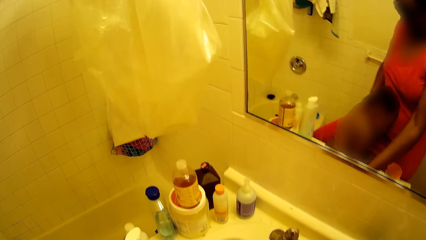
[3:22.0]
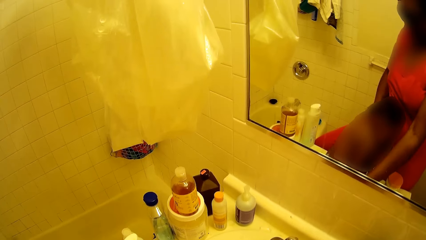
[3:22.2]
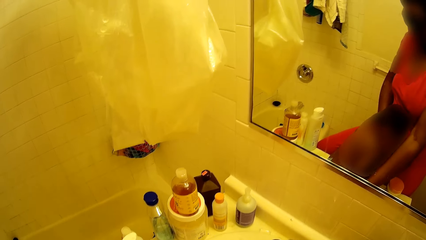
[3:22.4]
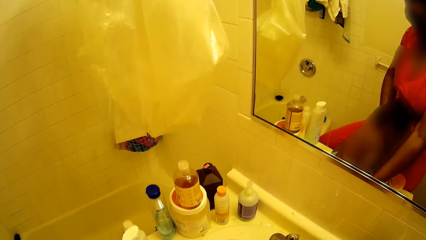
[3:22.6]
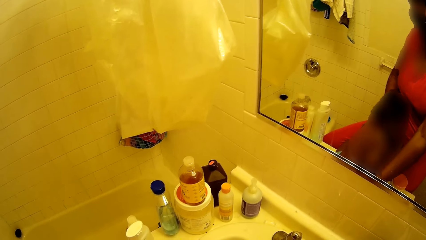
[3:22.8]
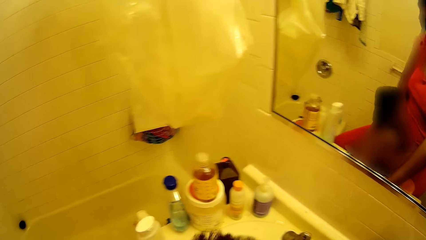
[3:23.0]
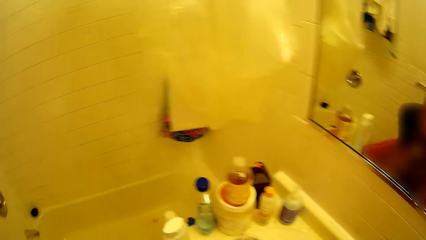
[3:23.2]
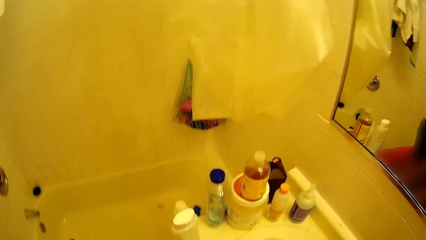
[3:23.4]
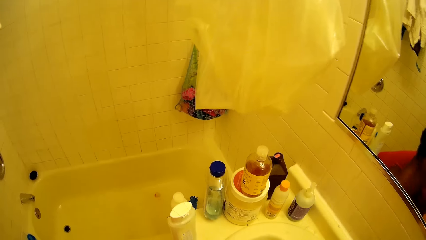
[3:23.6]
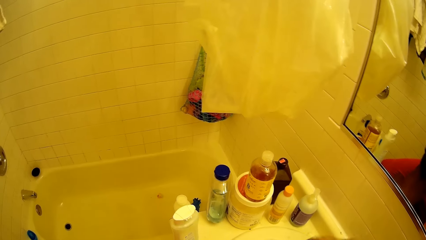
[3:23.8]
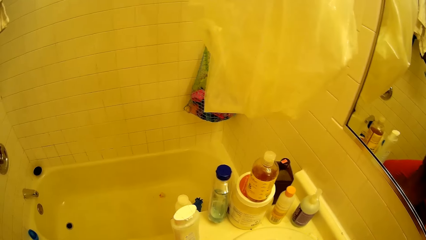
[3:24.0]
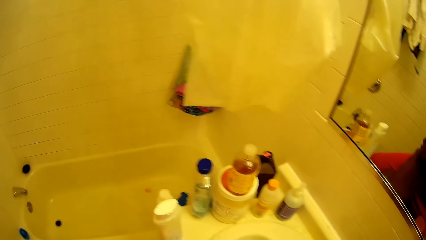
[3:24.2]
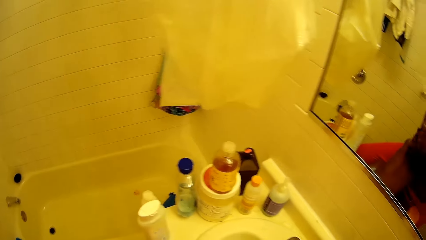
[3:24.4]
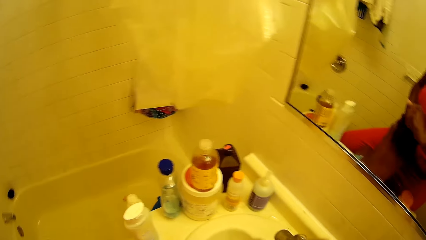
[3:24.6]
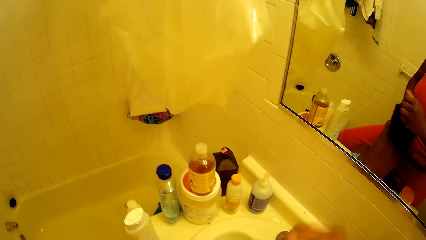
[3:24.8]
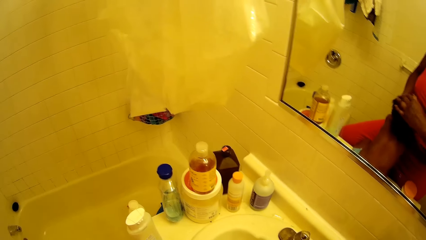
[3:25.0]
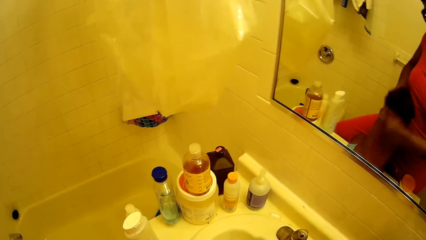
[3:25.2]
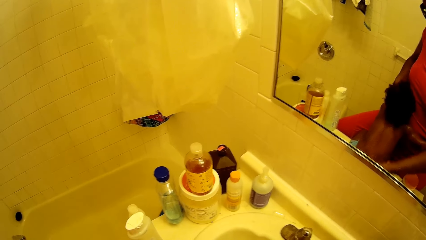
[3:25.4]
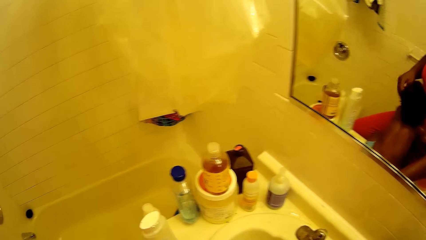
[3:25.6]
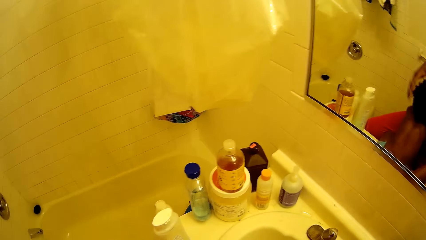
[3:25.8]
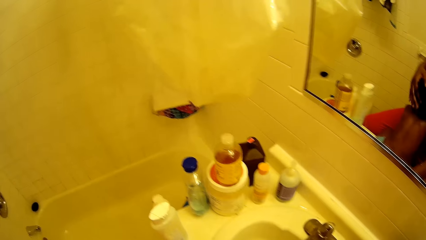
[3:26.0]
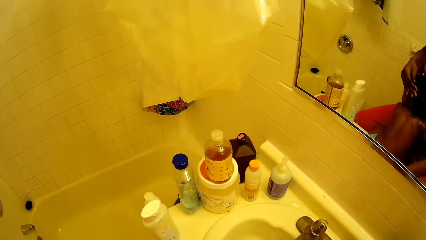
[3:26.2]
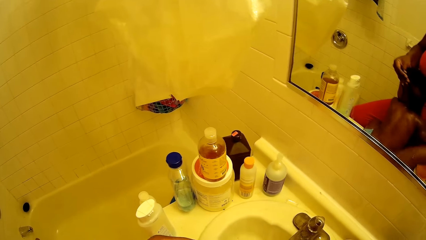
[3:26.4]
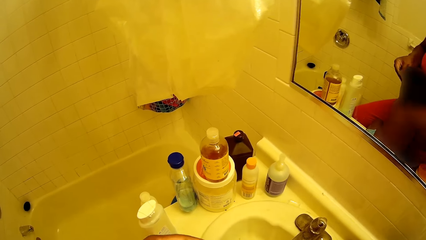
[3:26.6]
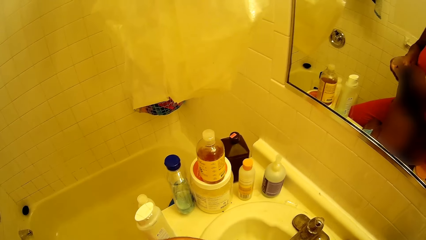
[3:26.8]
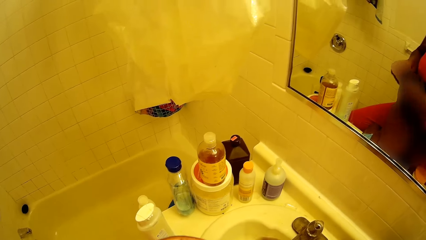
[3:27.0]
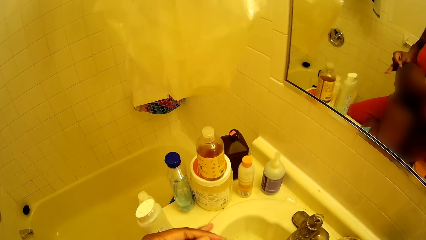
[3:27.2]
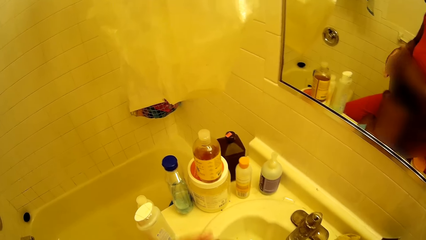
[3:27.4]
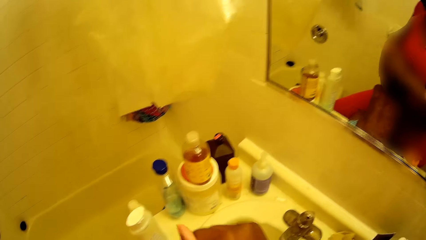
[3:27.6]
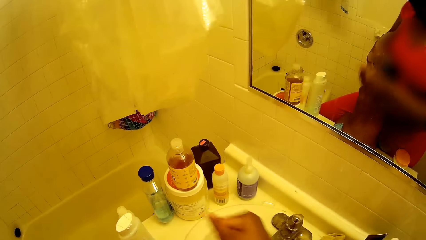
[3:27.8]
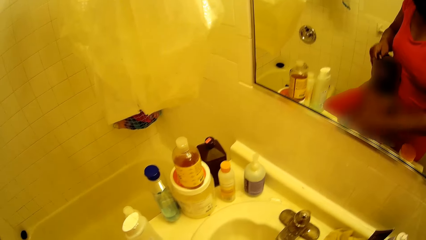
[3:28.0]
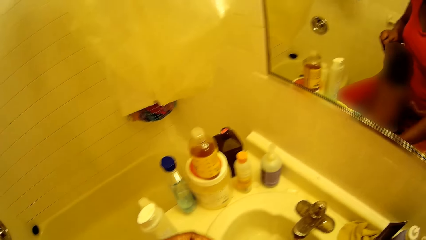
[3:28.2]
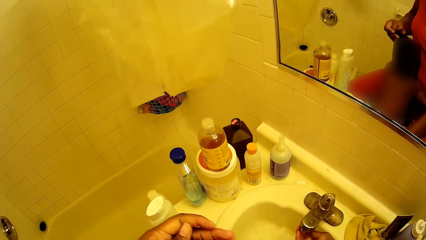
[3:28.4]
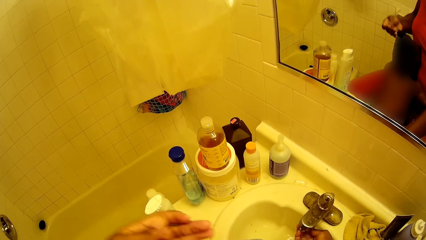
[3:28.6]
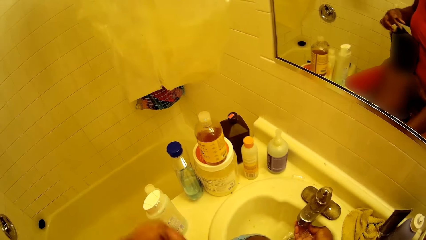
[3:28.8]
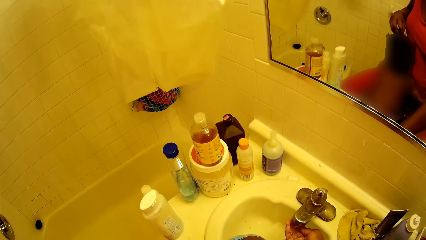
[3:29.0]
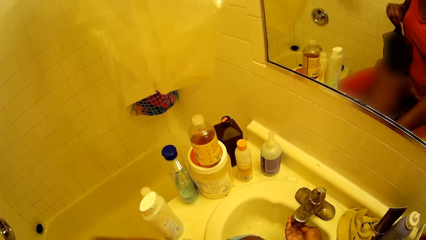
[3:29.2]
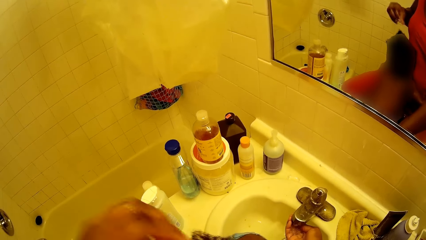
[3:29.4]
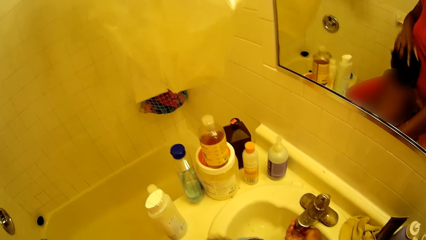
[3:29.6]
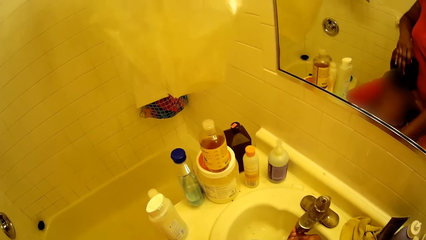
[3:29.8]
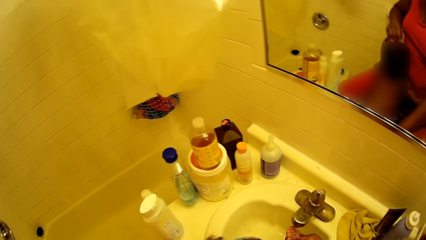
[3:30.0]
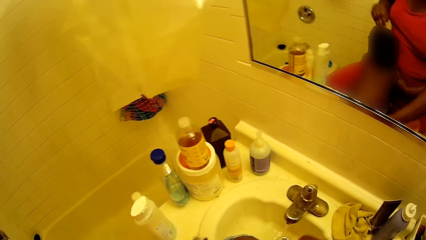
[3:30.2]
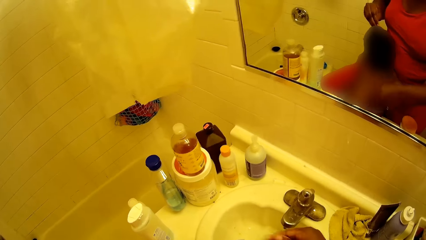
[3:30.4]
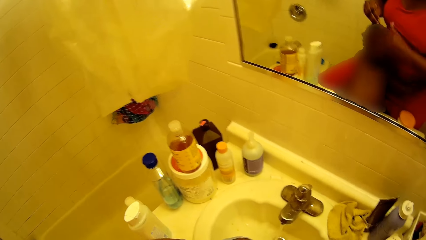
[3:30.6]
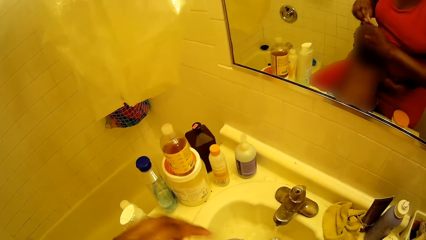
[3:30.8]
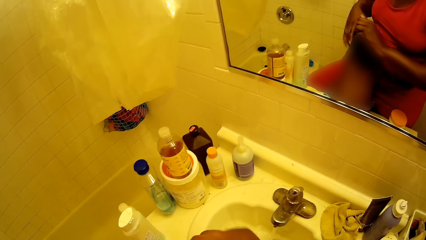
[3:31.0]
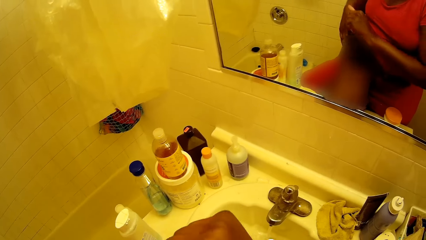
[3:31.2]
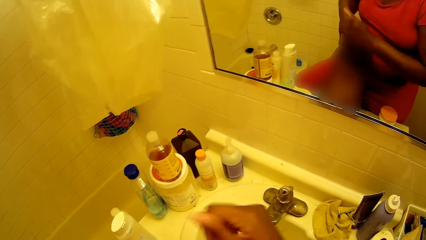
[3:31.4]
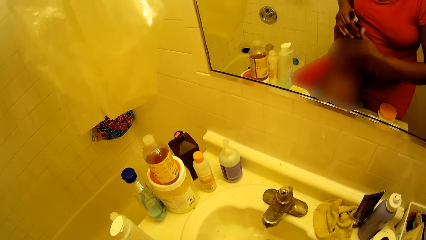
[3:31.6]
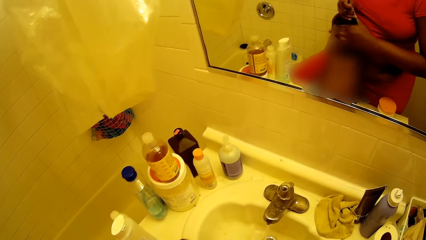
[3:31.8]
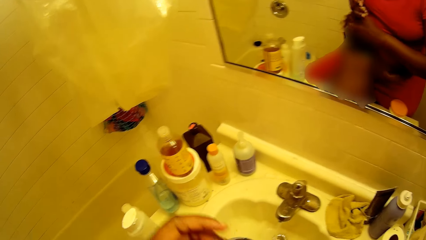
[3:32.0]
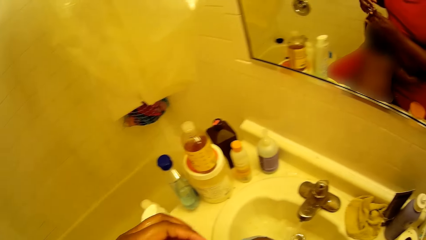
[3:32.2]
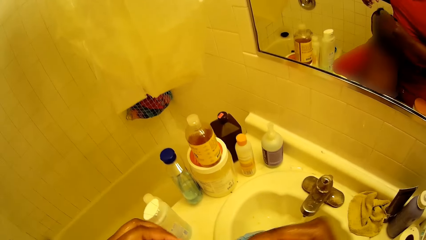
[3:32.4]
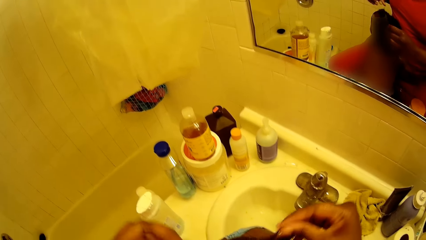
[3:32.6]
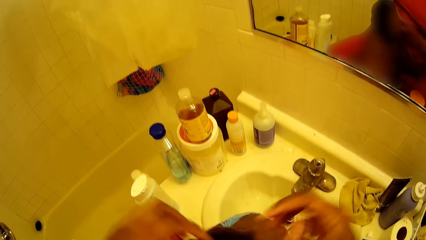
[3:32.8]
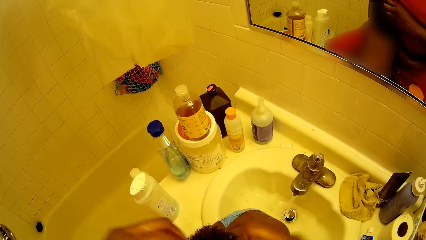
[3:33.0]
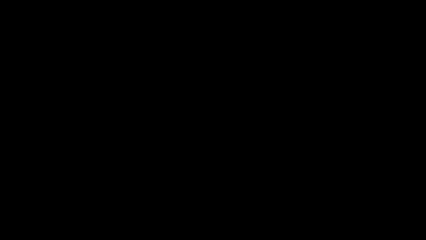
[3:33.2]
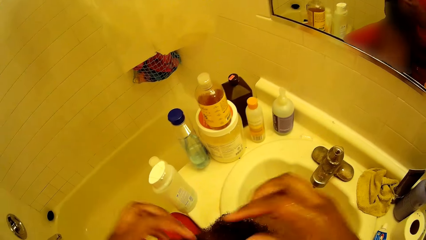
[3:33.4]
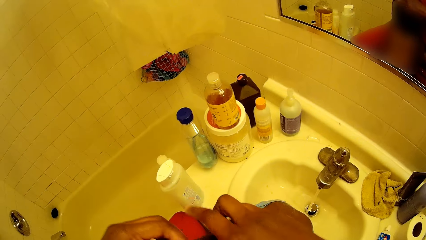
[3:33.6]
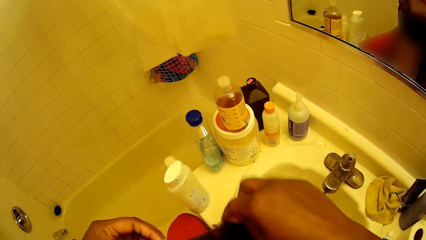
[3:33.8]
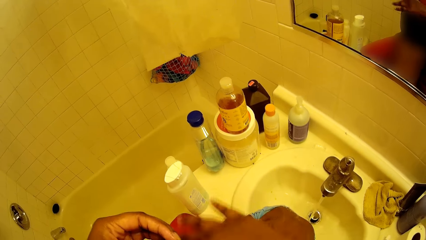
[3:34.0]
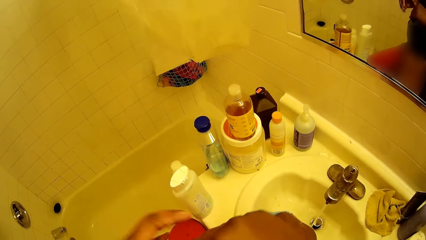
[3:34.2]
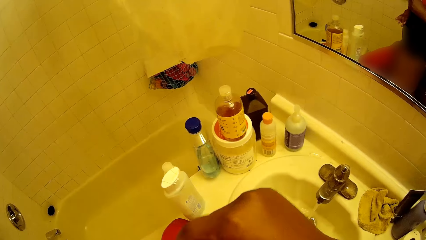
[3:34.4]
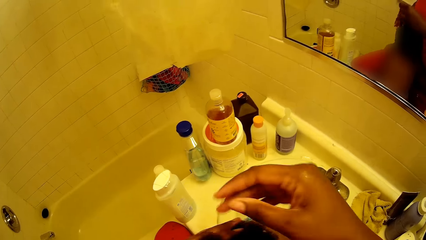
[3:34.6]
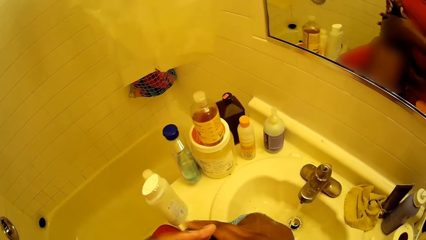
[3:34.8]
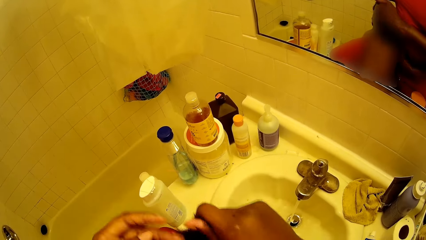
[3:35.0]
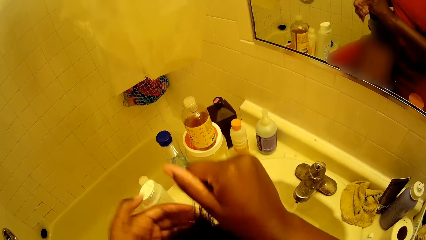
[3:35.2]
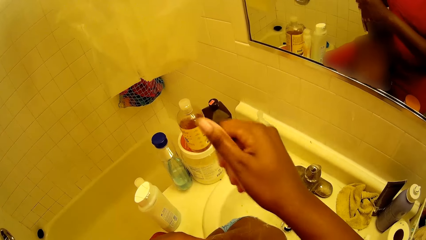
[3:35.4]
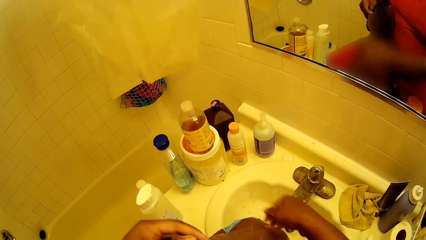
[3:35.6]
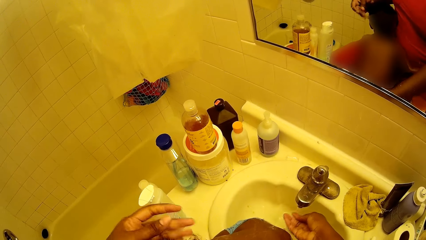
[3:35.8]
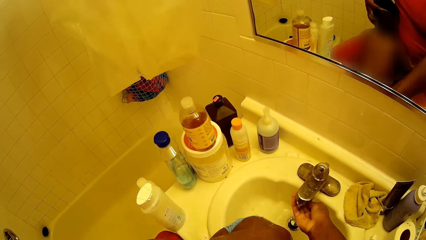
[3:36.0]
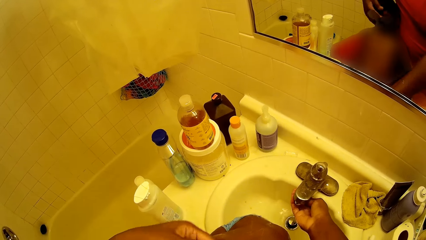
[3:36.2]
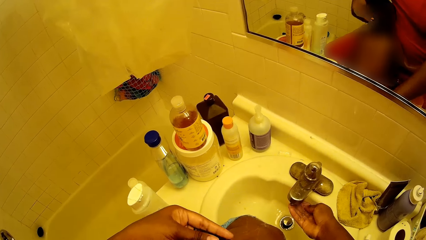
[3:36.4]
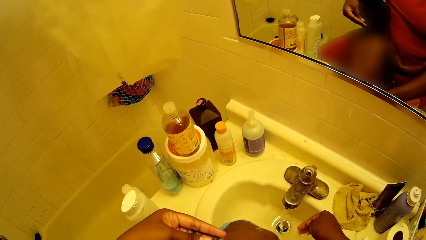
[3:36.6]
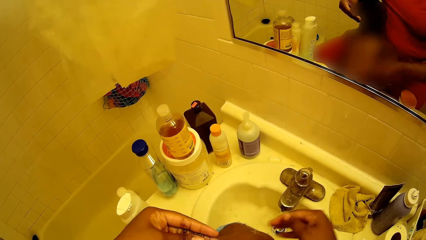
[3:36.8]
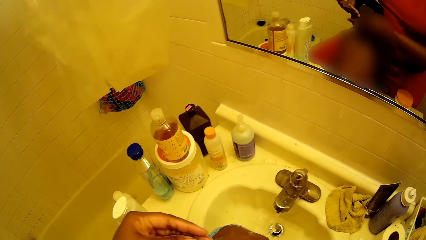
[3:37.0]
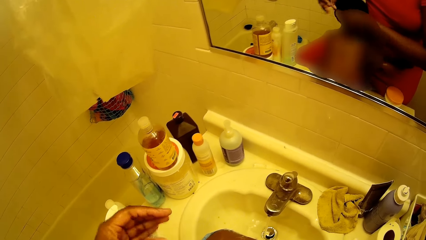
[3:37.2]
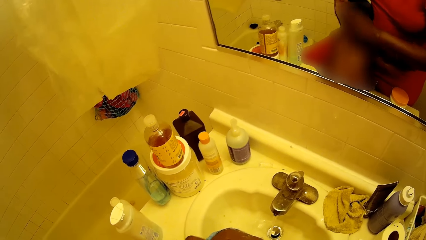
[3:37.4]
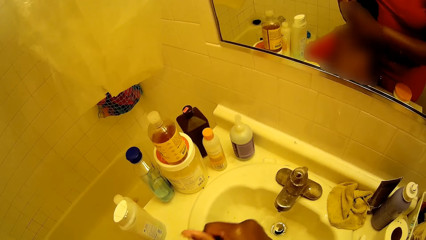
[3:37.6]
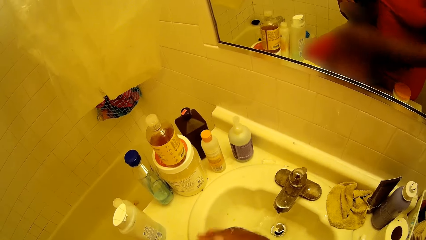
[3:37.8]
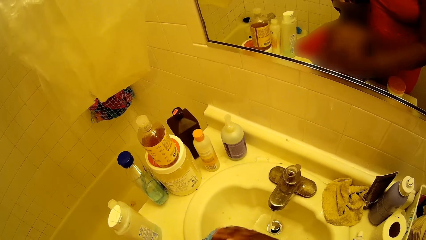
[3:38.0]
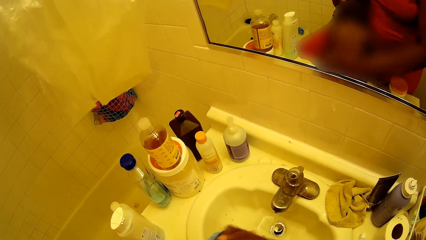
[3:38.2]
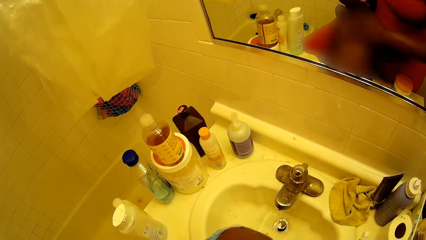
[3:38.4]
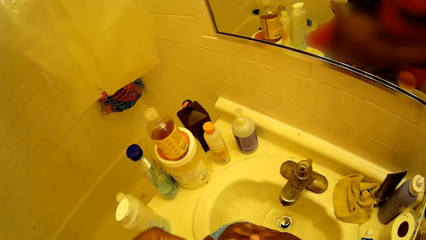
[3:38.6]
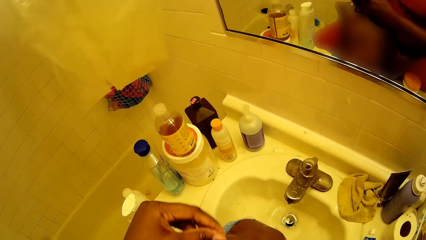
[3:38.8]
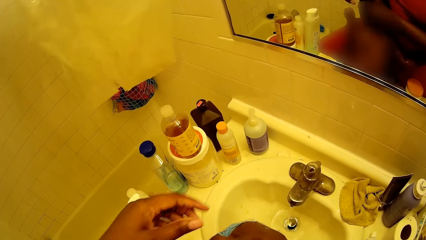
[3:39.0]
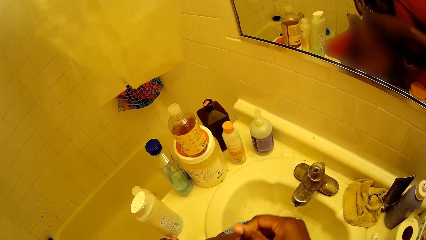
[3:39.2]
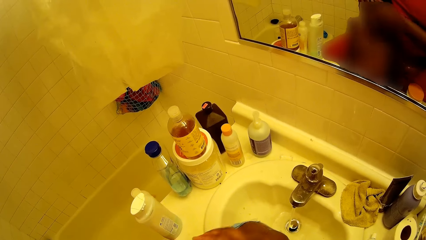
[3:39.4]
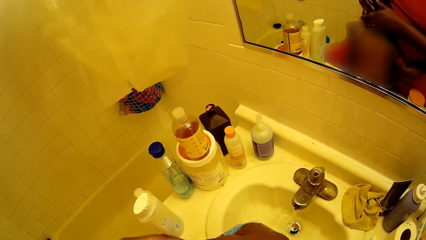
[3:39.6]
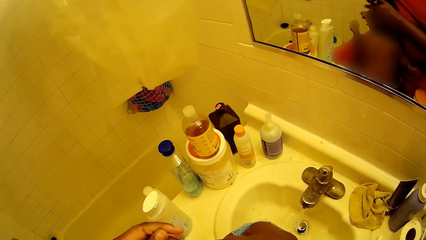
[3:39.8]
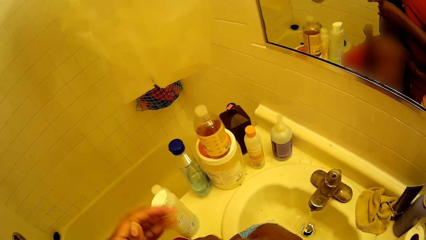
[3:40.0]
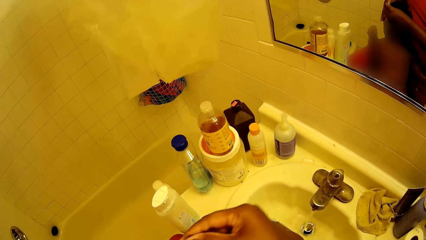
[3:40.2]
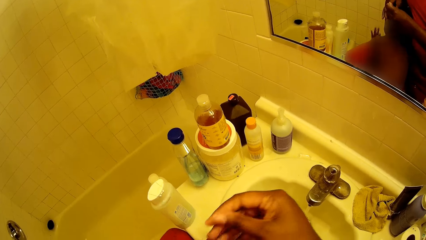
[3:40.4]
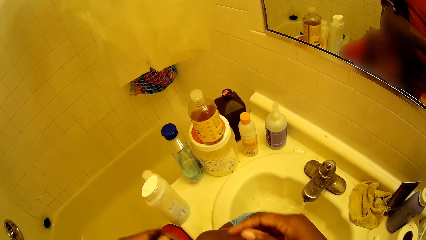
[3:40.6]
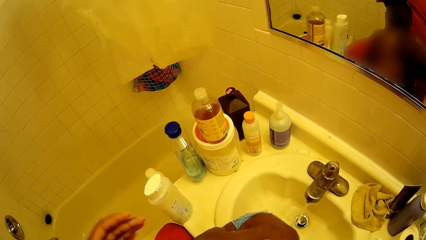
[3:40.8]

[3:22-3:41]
The camera wearer scoops water from the tap in the sink with her right hand. She rubs the head of the girl with both hands. She wets her right hand under the tap. She rubs the head of the girl with both hands. She straightens the hair of the girl with both hands. She wets her right hand under the tap. She fetches water with her right hand. She rubs the head of the girl with both hands. She wets her right hand under the tap. She rubs the head of the girl with both hands.
